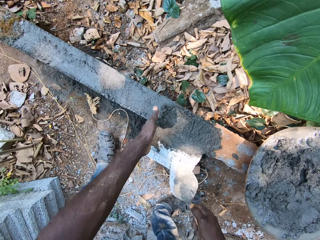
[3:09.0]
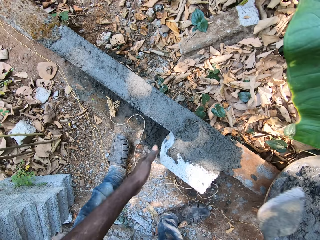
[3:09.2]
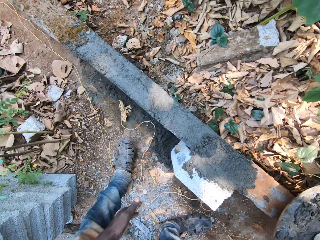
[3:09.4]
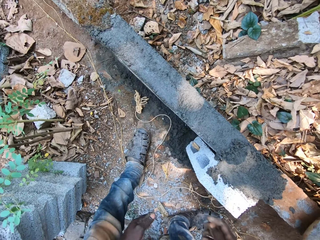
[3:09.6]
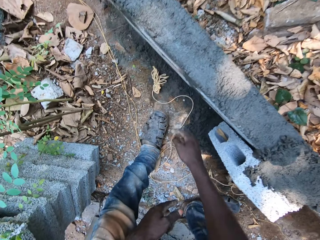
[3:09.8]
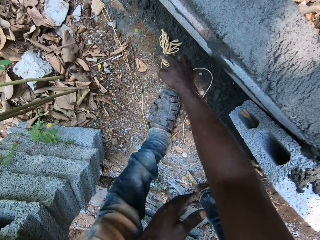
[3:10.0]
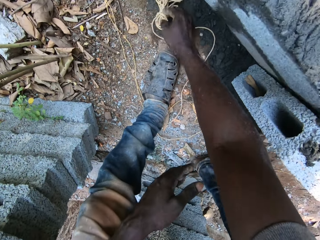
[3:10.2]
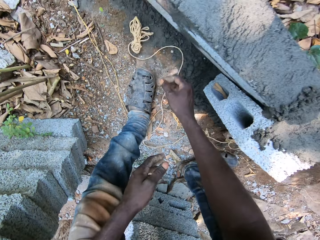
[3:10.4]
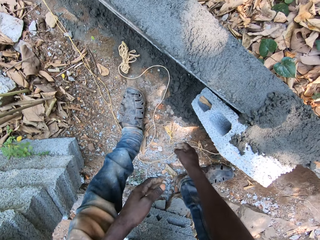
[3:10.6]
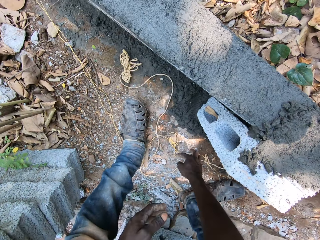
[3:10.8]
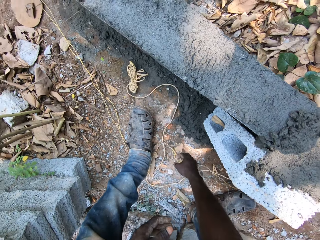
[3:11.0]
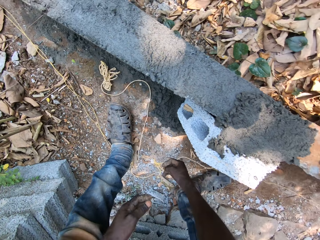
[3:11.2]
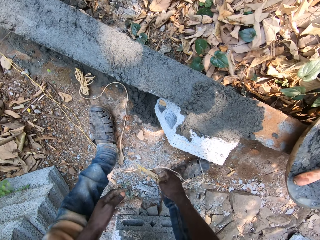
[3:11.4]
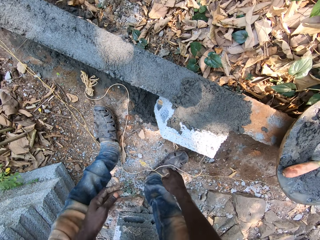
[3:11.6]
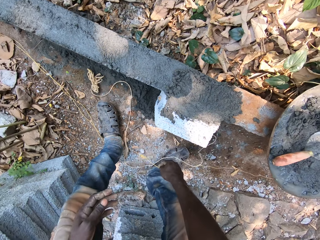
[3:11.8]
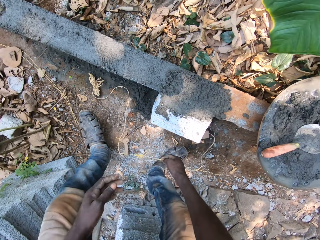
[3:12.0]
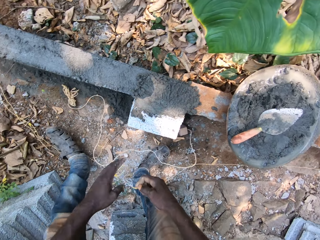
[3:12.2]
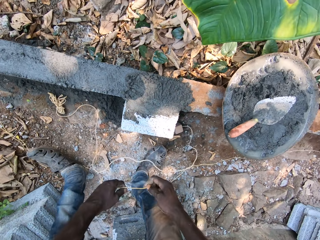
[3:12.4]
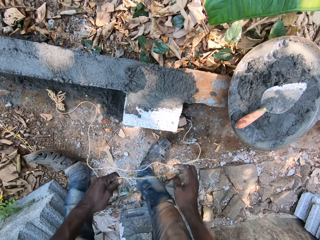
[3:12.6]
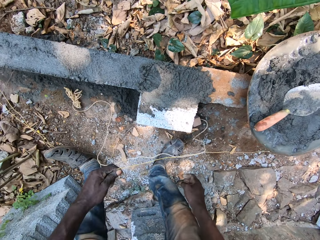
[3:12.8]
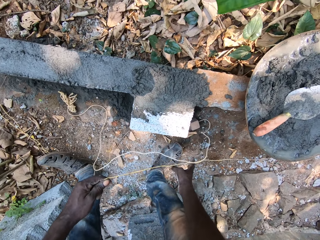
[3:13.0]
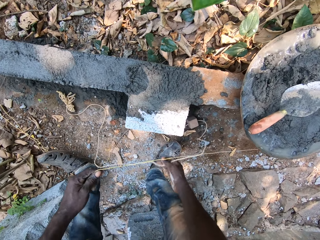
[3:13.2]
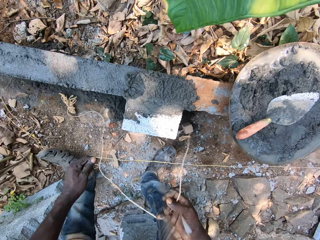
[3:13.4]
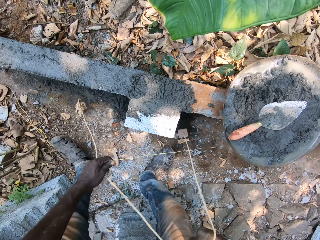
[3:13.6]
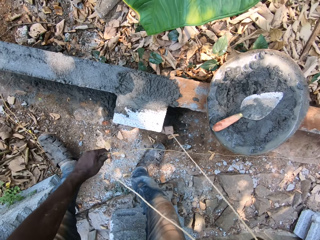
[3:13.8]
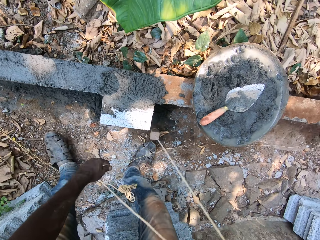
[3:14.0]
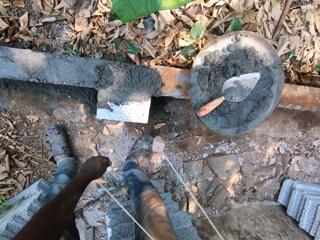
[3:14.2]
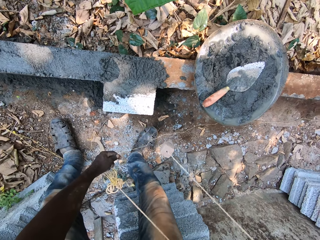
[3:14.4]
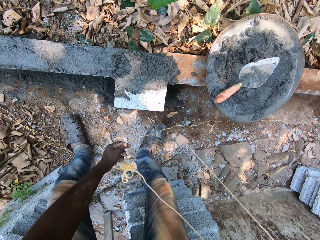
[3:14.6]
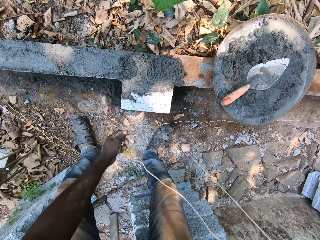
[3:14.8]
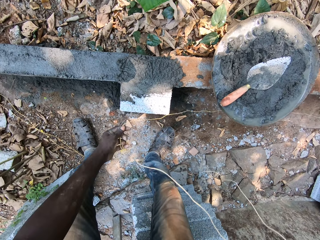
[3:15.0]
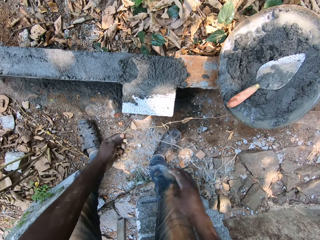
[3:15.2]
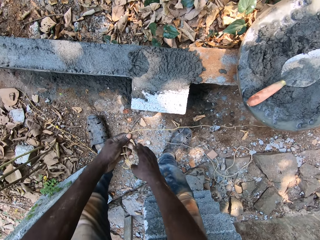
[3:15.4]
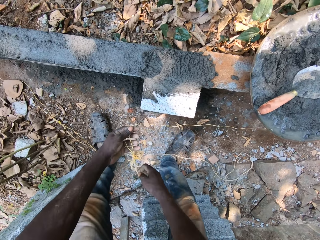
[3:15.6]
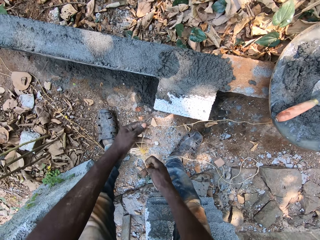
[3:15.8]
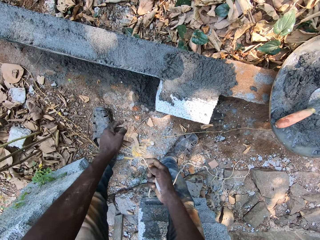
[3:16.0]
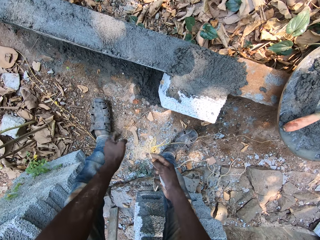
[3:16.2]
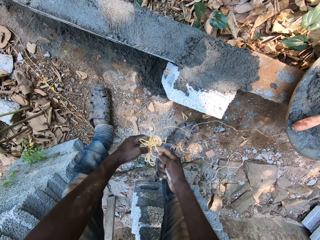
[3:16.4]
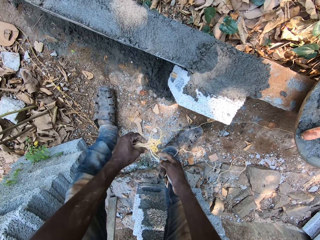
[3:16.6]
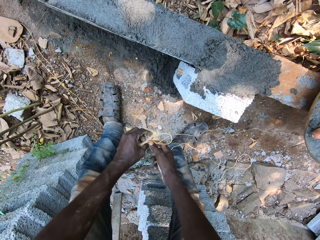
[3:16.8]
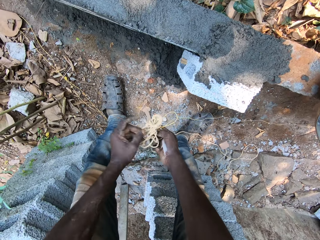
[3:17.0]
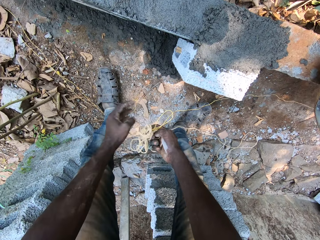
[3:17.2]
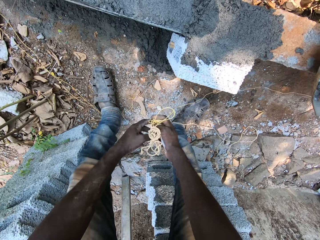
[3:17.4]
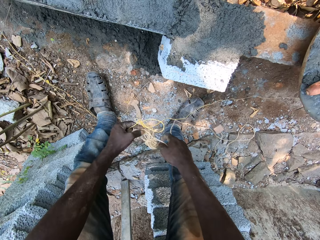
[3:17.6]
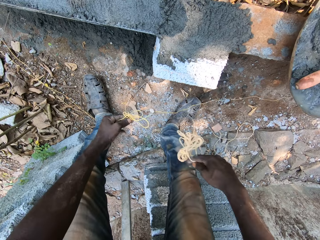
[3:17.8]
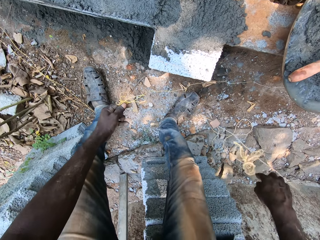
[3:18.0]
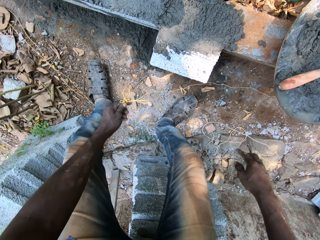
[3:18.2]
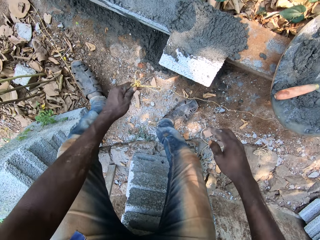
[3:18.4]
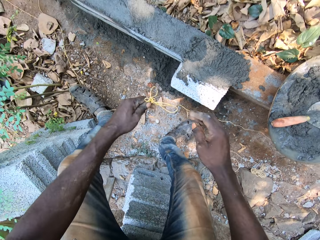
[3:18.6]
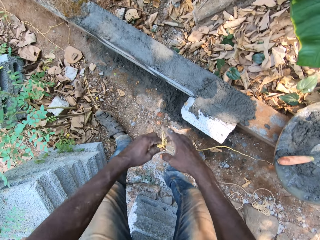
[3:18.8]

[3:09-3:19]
The camera wearer holds the brick on the ground with his left hand. He drops the brick trowel into the aluminum bowl. He picks up the rope or string from the ground with his right hand. He pulls the rope with both hands. He holds the string and straightens the string.

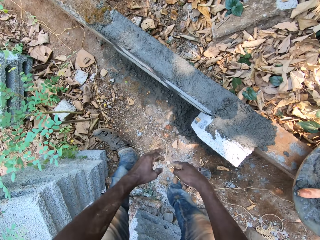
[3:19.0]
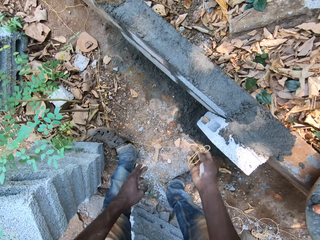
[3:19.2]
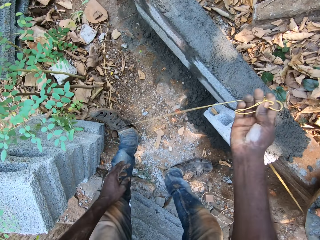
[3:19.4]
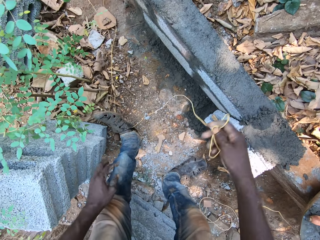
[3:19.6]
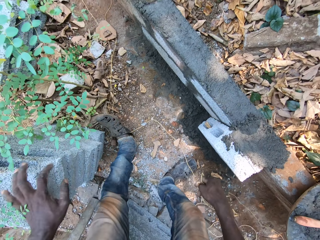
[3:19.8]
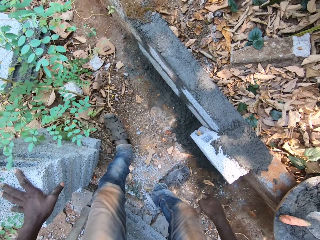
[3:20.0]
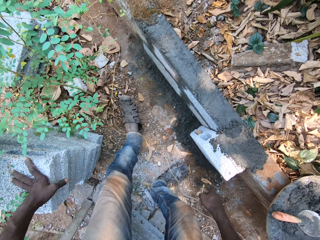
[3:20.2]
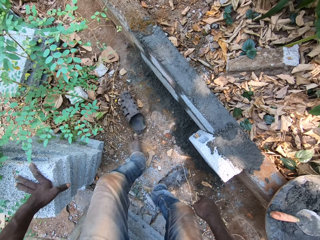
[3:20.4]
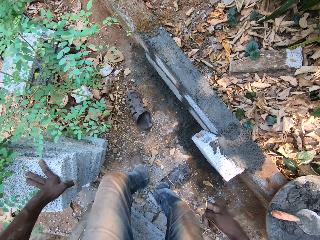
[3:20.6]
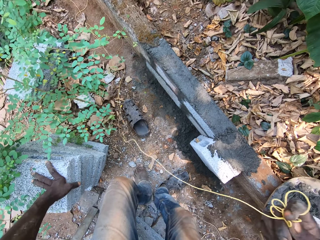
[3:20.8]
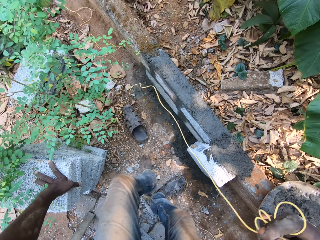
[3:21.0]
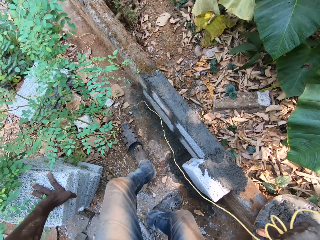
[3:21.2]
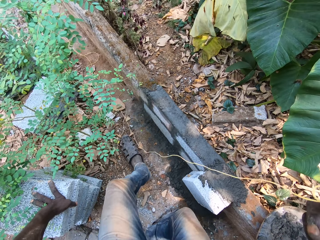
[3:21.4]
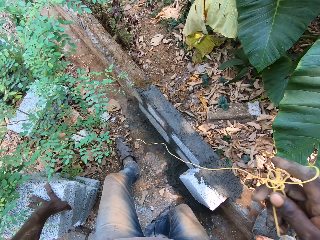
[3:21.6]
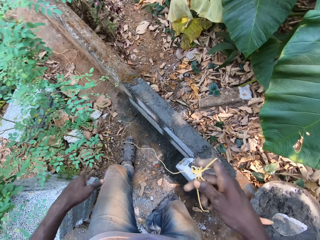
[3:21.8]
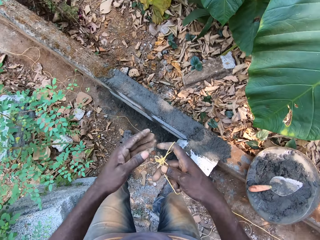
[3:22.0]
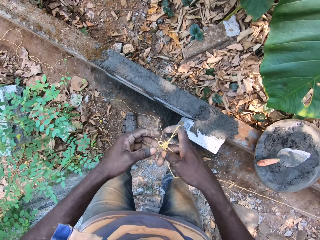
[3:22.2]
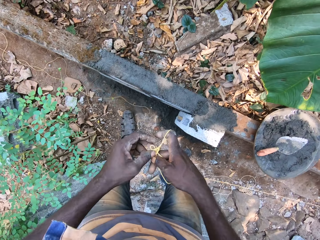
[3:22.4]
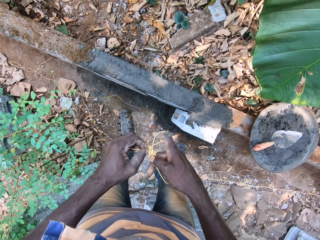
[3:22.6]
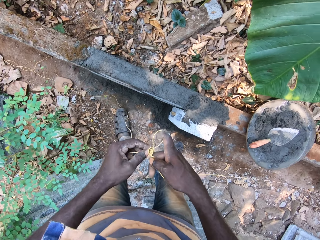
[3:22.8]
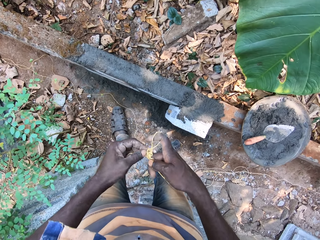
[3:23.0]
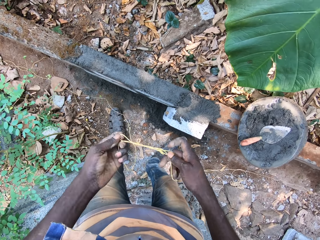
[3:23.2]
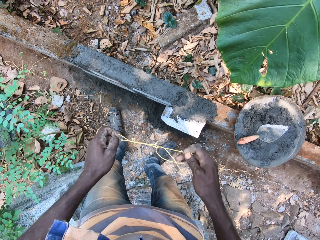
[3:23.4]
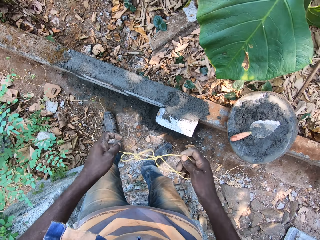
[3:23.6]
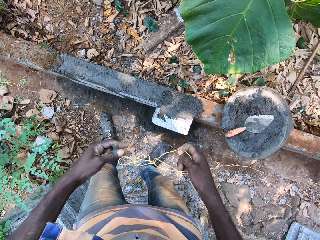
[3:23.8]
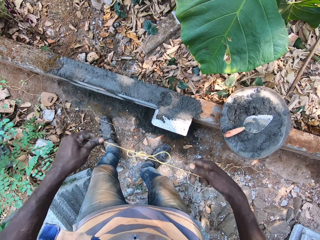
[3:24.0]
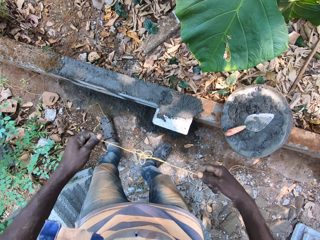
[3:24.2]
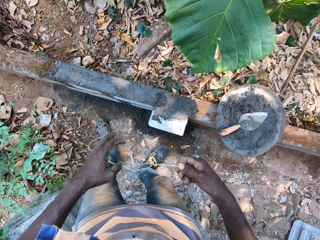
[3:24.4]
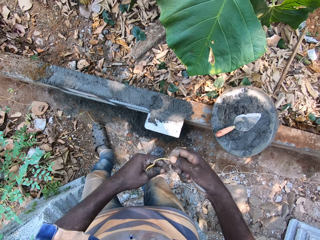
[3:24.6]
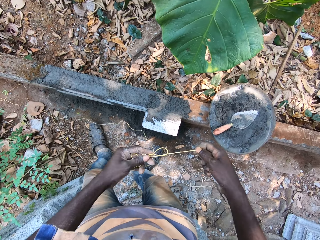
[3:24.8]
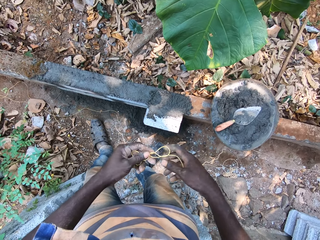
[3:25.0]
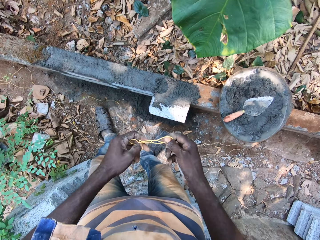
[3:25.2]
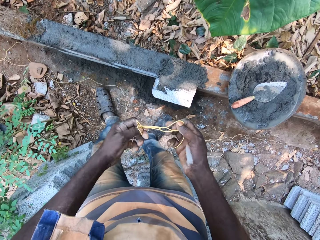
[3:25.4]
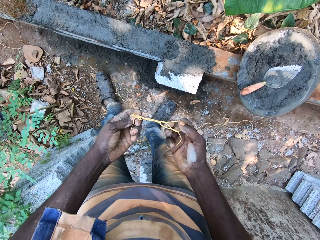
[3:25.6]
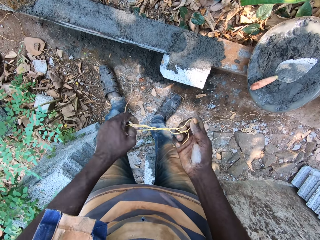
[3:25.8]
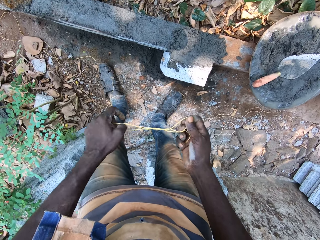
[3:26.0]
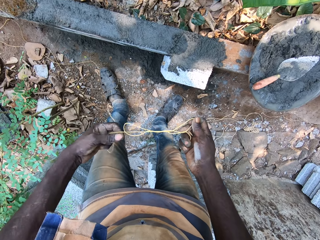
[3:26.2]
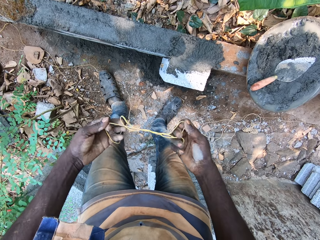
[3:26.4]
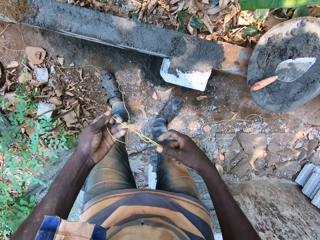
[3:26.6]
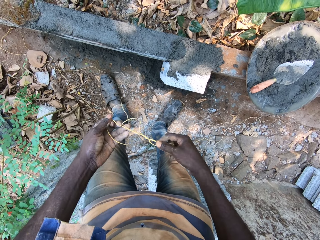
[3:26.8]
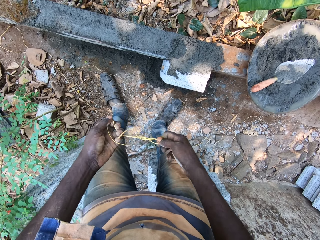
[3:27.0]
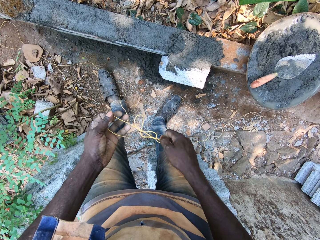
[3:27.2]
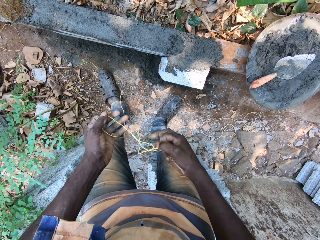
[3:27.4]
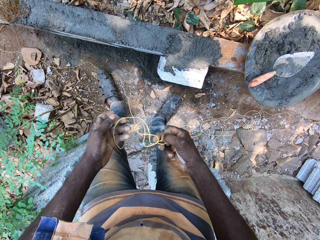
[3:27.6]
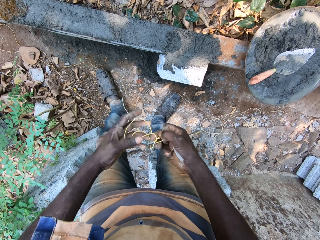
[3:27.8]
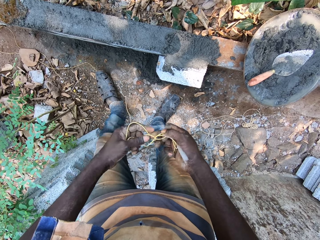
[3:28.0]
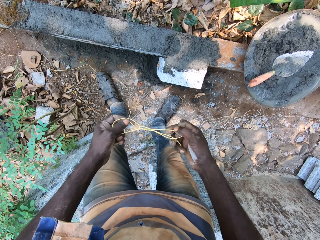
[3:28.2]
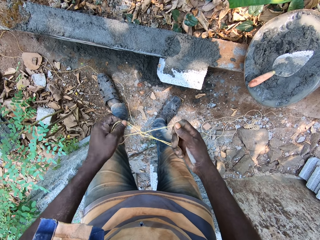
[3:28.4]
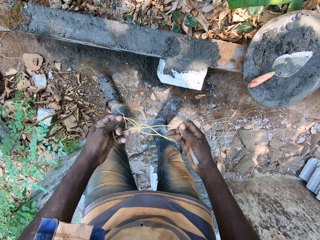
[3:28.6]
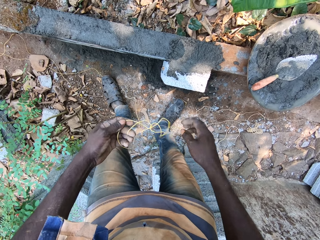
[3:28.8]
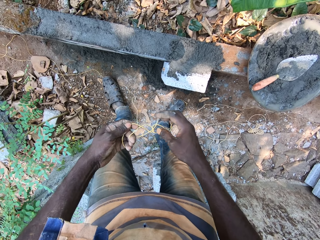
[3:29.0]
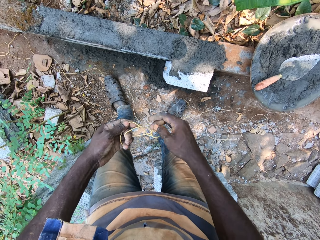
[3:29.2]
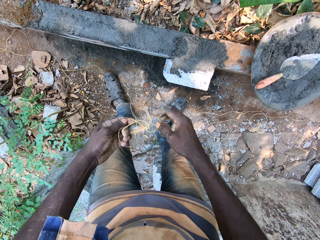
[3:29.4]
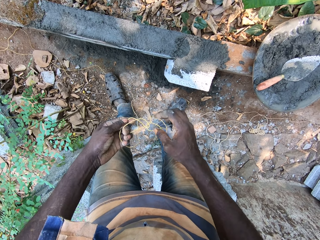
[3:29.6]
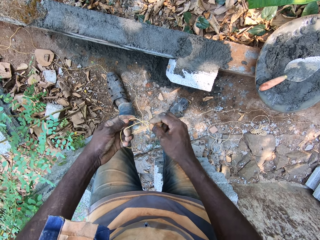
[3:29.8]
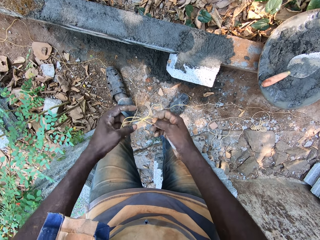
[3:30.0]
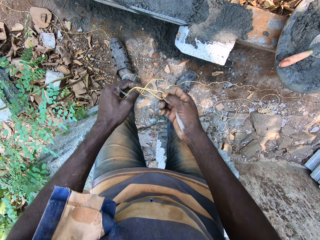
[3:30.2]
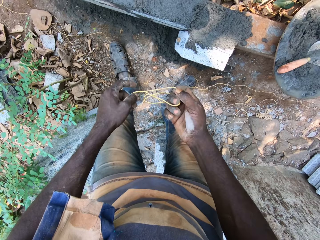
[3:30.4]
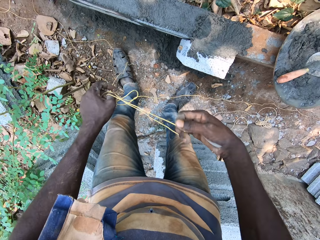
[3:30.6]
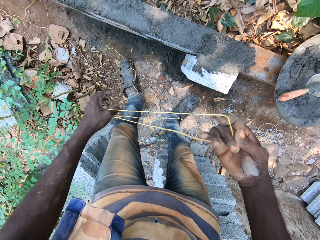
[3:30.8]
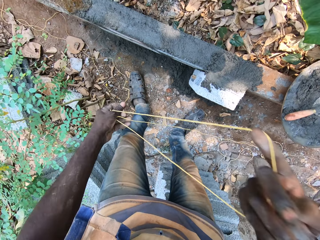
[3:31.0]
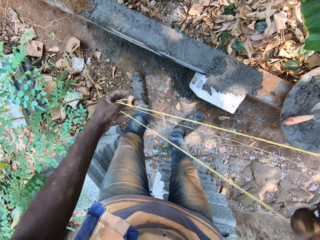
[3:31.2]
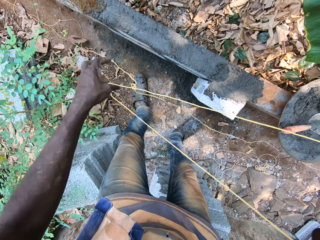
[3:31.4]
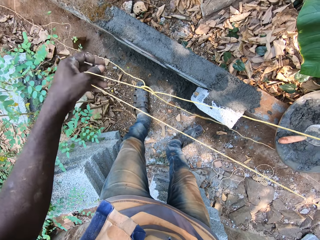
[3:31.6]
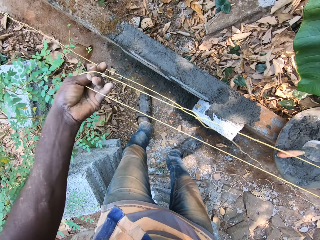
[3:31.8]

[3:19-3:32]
The camera wearer places his left hand onto a stack of bricks on the floor. He takes off his left footwear. He touches his face with his right hand. He puts on his left footwear. He lowers his right hand. He untangles the rope or string with both hands. He holds the string and unfolds the string.
